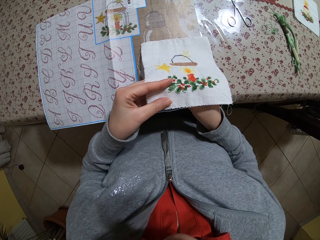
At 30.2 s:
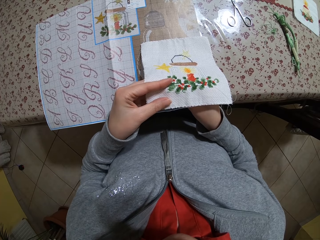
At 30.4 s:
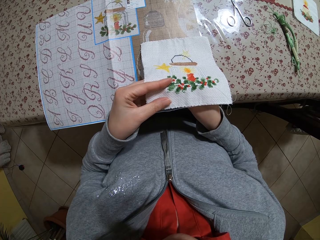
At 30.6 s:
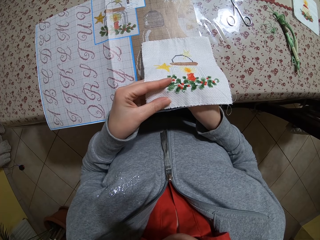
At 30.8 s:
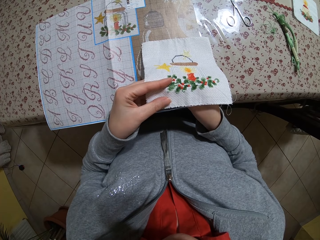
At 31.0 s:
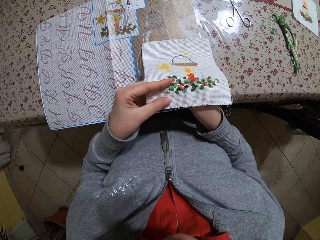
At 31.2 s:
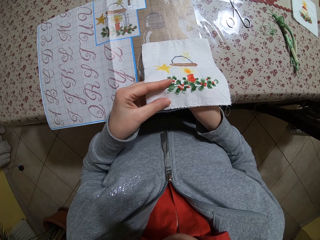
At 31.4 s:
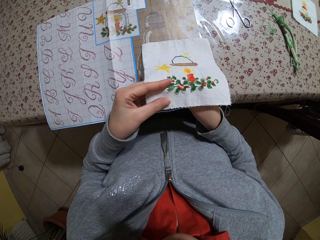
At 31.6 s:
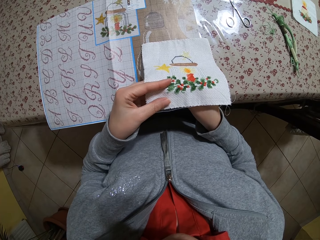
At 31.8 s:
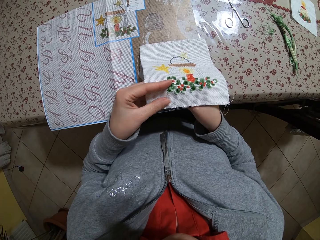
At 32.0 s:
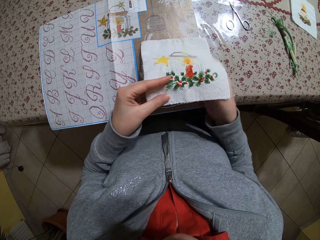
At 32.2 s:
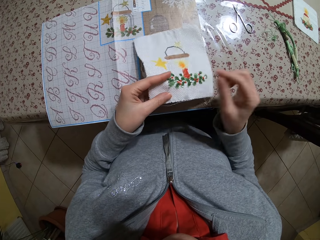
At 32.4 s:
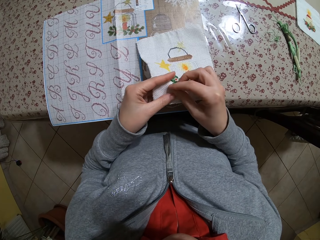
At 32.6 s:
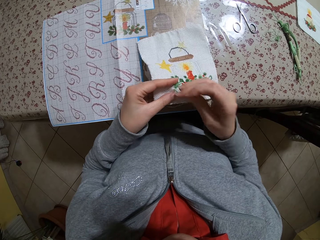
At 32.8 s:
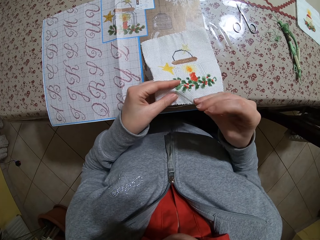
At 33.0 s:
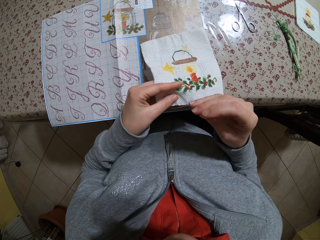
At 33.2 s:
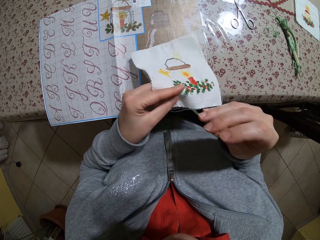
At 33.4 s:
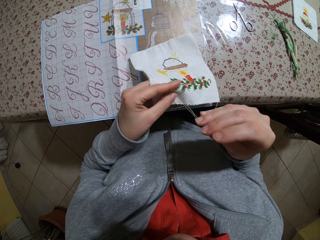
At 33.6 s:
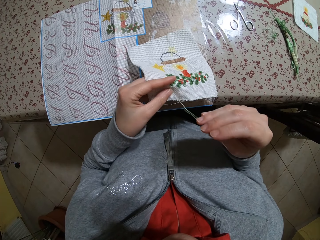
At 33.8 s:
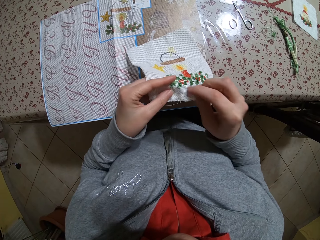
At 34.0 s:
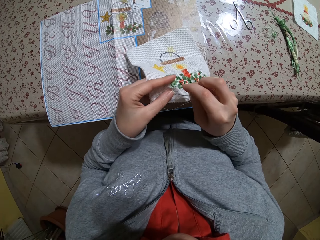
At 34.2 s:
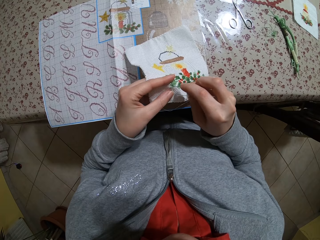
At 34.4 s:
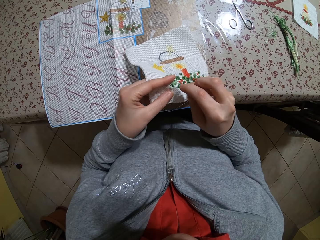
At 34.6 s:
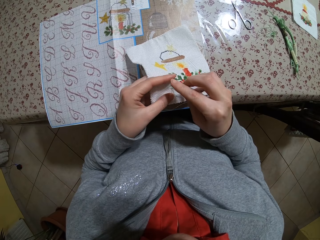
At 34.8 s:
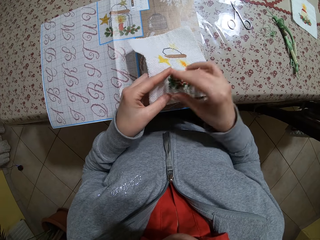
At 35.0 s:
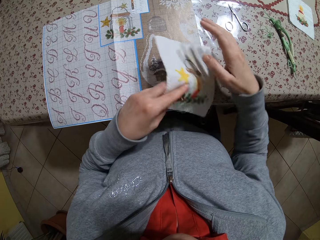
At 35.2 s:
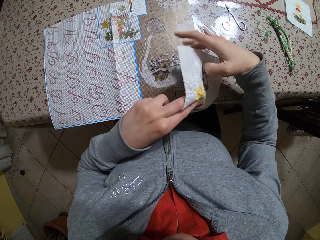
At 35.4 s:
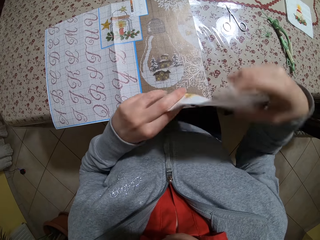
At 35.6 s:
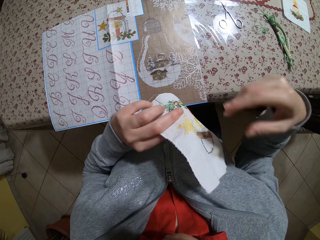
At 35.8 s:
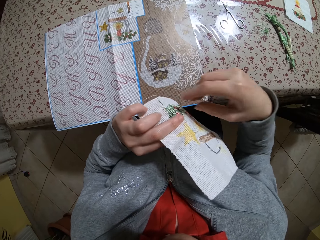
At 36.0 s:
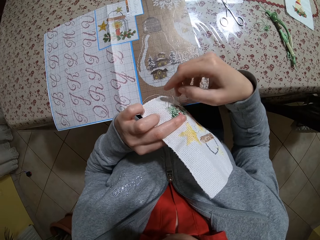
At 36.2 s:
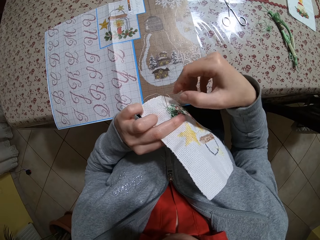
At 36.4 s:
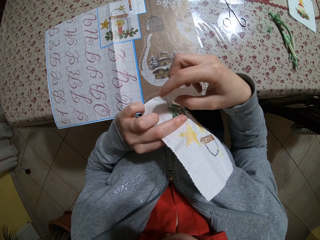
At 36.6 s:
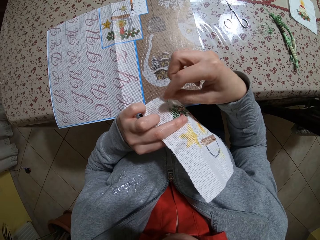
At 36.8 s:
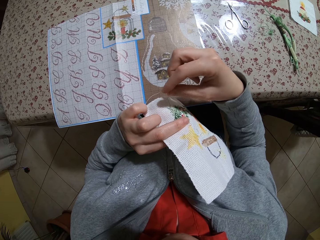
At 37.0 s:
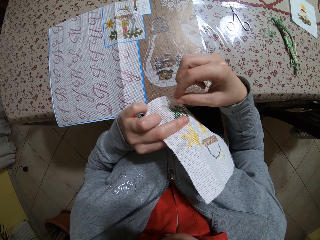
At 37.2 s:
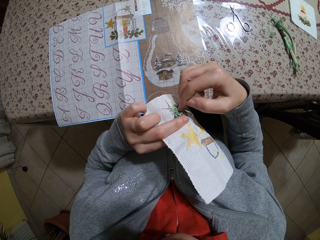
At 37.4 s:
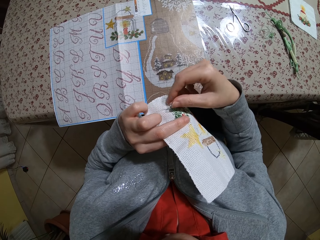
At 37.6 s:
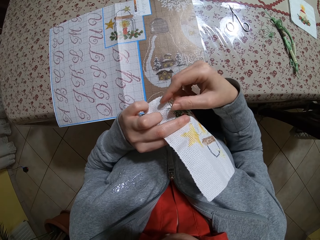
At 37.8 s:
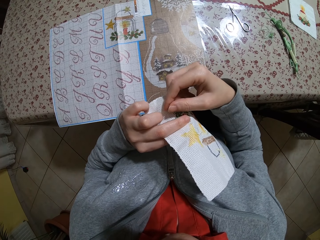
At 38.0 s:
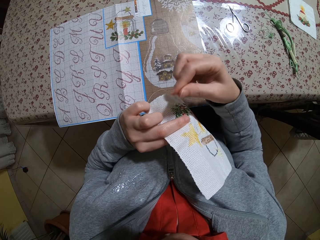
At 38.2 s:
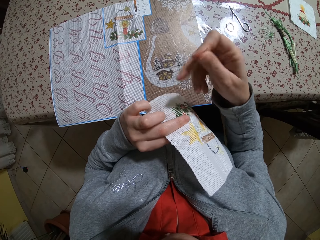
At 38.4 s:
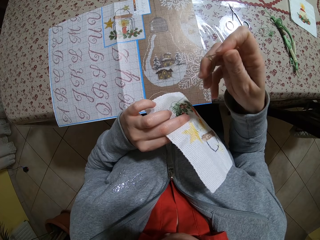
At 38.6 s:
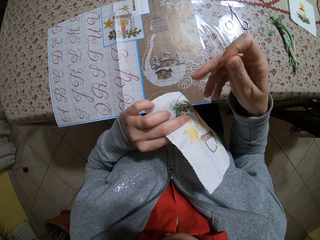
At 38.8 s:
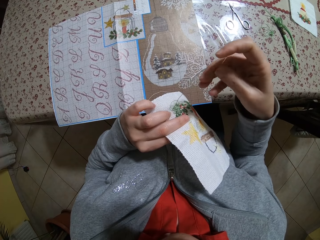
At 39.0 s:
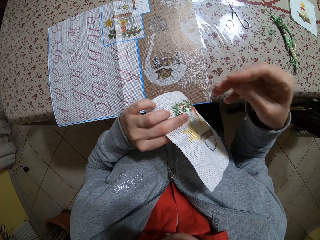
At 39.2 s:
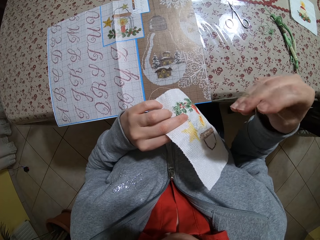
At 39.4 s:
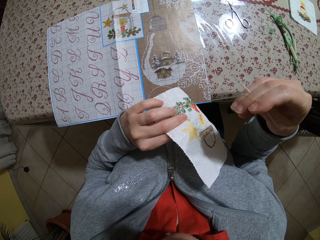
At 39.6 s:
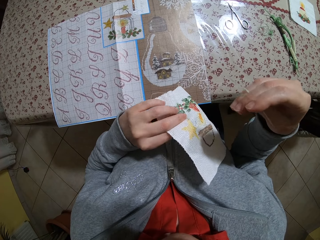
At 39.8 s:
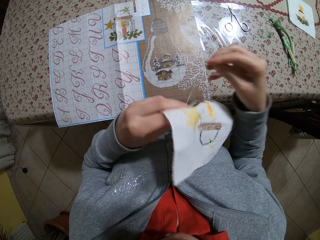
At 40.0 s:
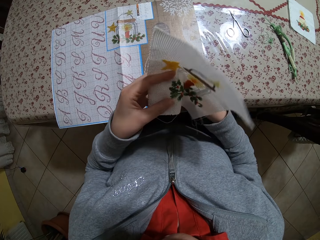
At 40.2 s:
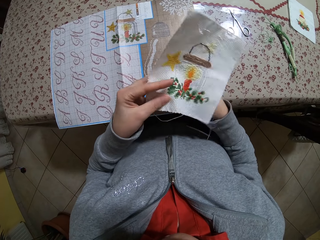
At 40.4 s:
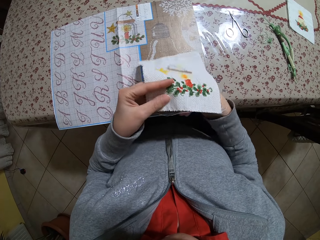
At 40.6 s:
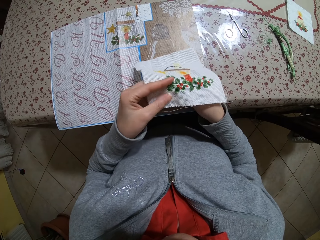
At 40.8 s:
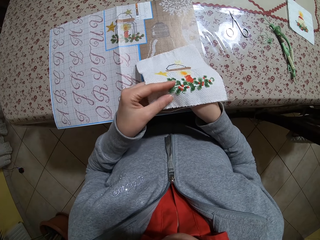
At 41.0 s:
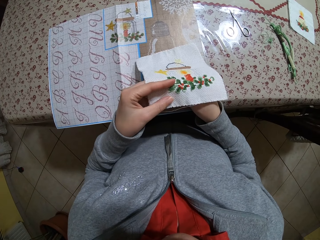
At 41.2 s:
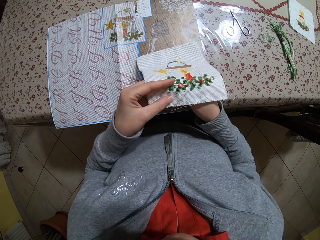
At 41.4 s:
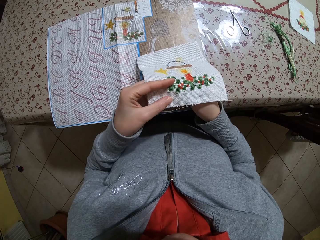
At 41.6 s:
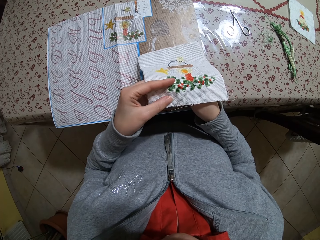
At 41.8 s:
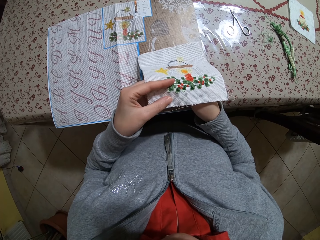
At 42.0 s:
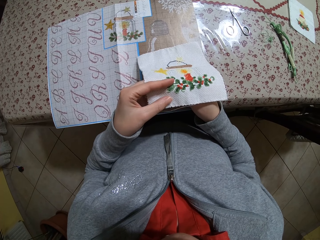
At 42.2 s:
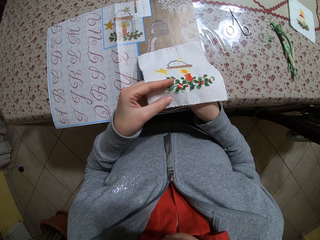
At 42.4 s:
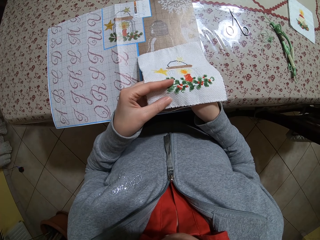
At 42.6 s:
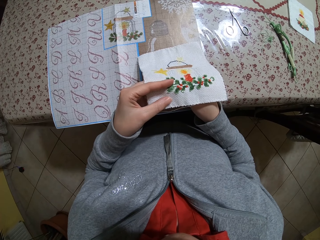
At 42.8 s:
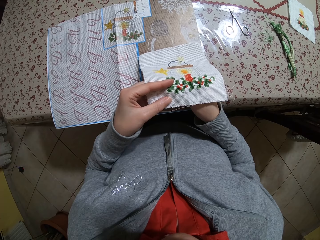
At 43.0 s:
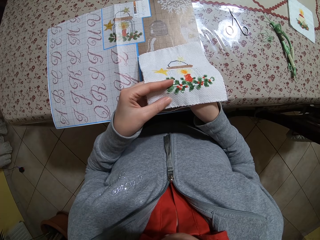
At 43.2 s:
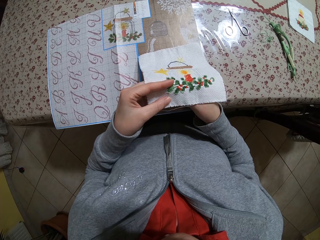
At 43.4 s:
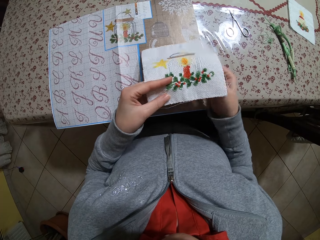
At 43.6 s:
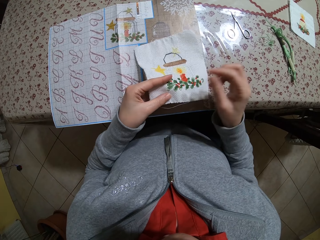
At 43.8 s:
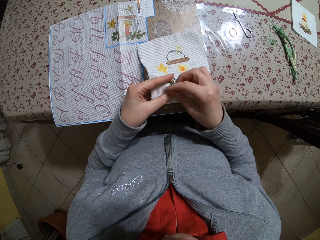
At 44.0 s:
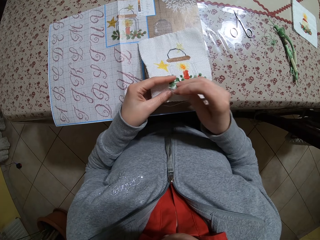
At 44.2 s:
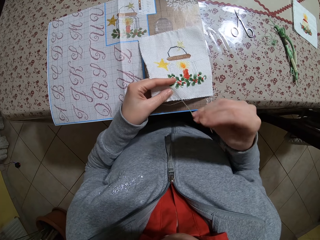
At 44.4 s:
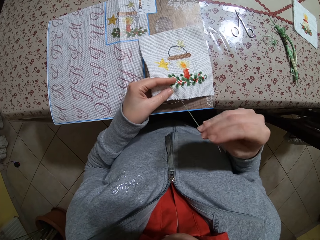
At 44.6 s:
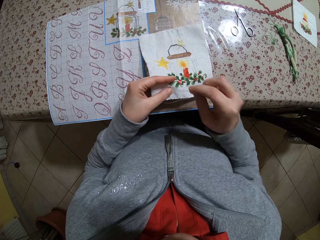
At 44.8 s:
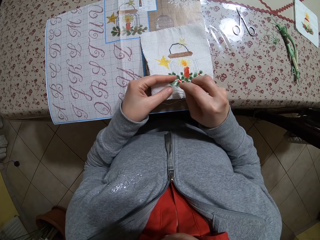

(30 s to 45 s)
The camera wearer sews the cloth. They turn the cloth. They pull out a needle. They turn the cloth. They sew the cloth.

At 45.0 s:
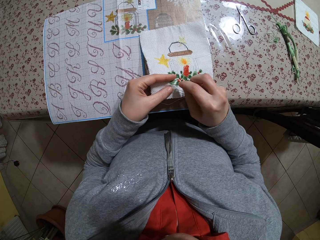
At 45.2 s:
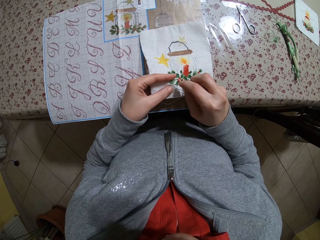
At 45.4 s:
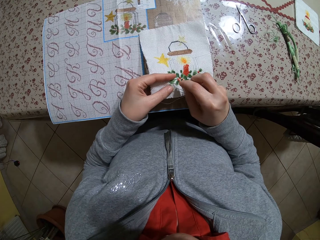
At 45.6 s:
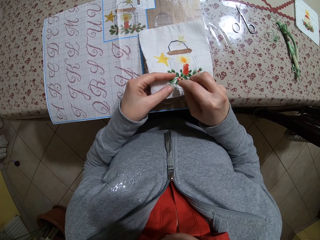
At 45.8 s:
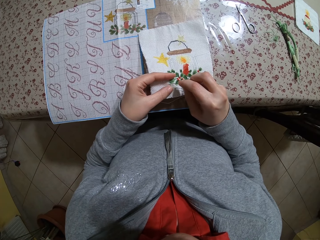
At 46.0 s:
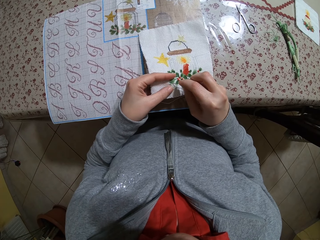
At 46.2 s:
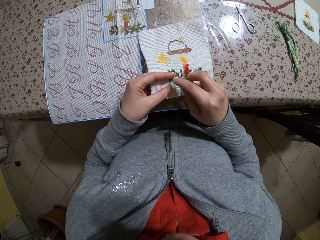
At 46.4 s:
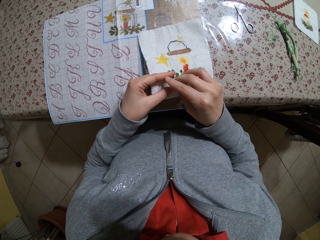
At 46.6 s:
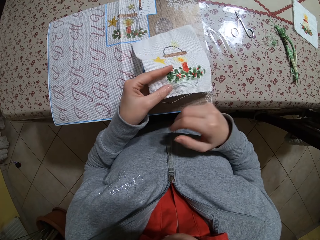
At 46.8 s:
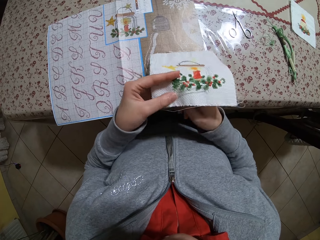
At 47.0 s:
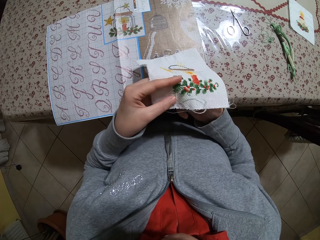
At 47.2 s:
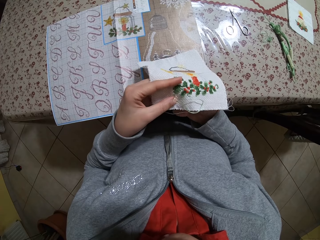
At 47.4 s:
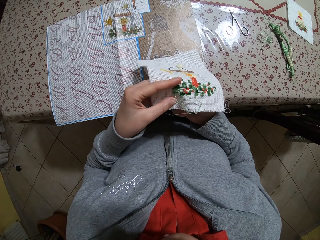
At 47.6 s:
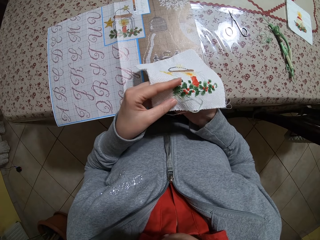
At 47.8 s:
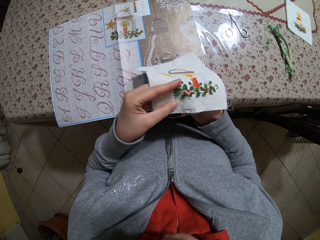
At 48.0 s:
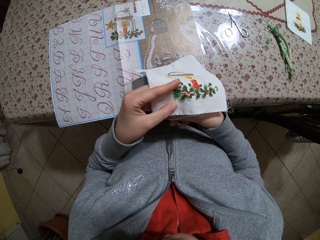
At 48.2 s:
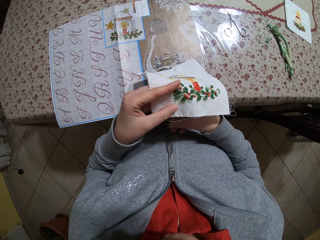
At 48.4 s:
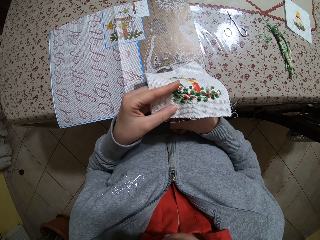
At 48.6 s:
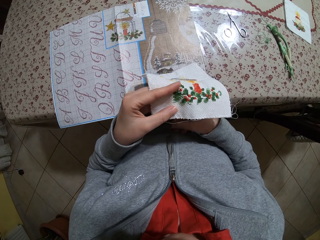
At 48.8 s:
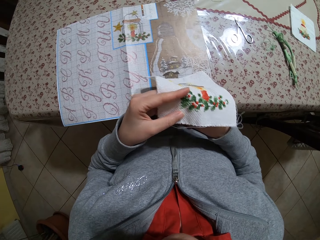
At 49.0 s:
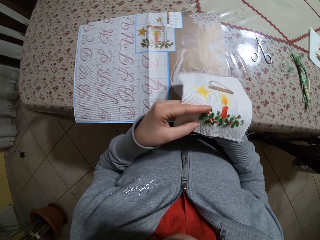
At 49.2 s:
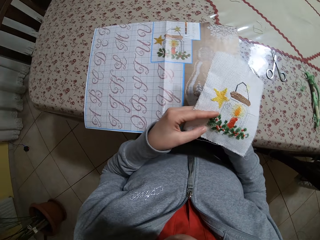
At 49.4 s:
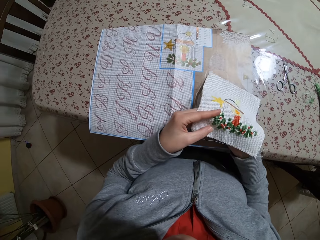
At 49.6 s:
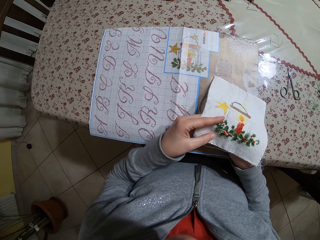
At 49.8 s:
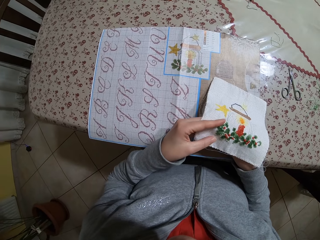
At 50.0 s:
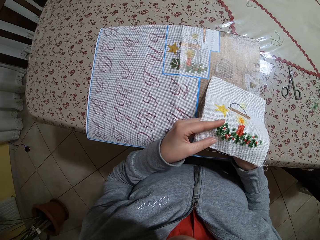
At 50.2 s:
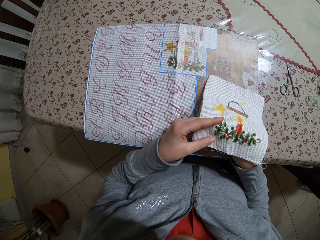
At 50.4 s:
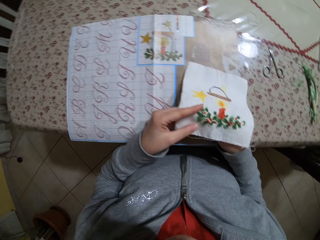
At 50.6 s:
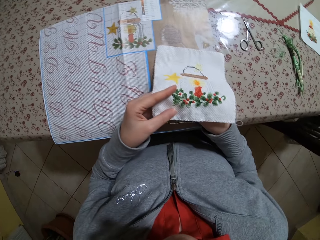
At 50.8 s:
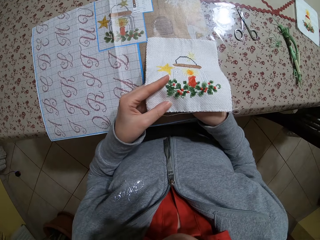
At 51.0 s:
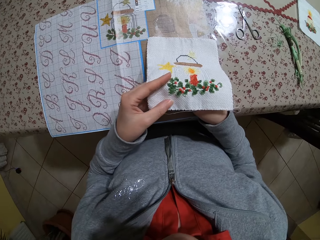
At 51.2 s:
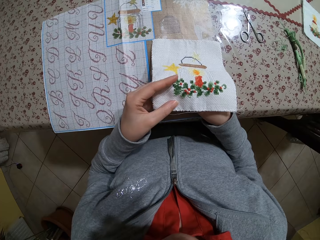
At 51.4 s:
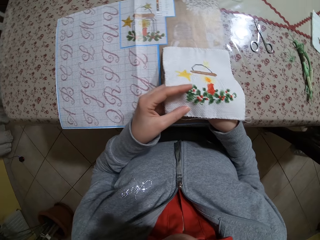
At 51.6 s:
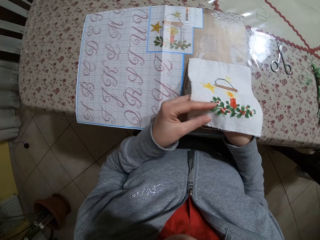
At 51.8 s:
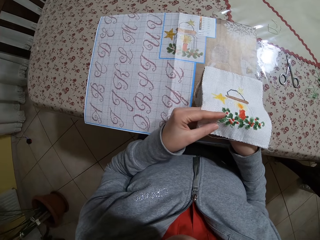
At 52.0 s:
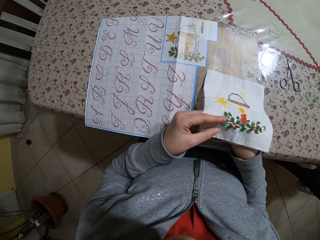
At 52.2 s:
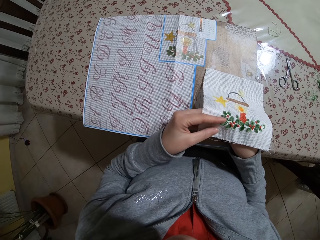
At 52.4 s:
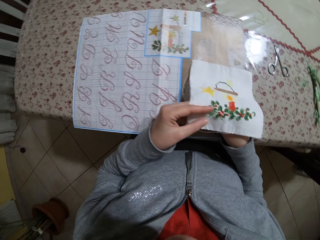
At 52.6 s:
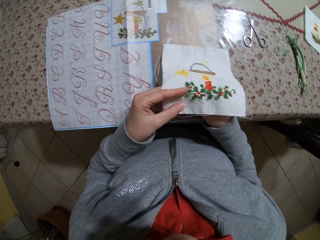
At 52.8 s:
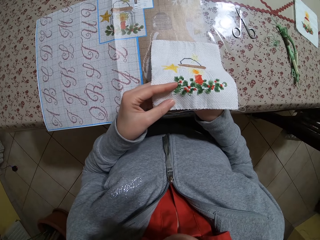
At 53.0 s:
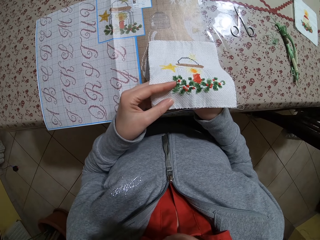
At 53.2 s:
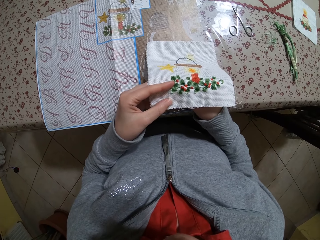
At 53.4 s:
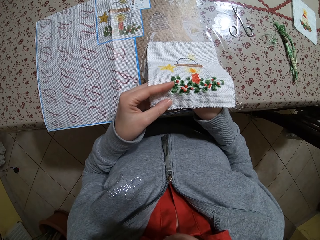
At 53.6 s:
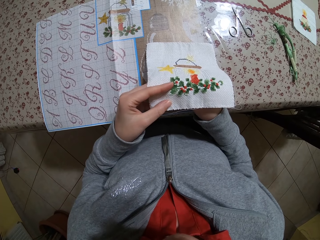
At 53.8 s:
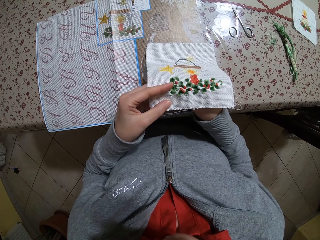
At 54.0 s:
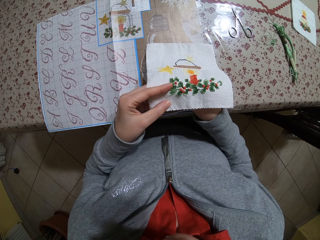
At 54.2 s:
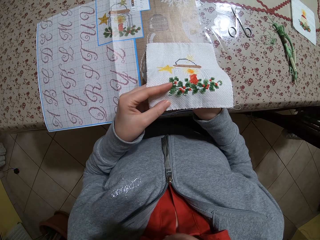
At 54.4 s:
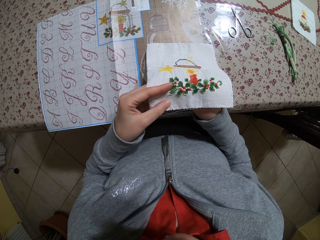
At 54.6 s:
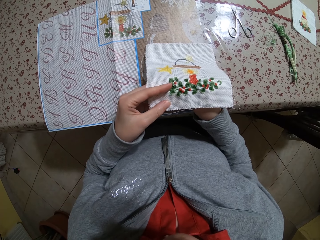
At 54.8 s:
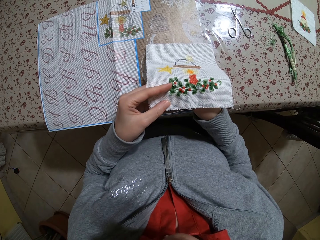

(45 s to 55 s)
The camera wearer compares patterns.
